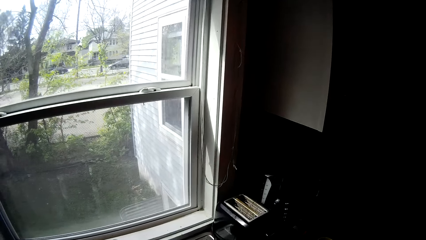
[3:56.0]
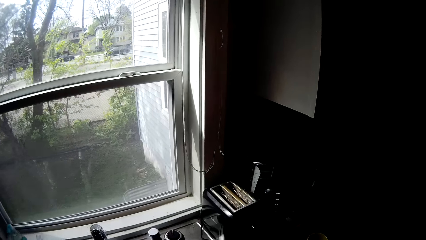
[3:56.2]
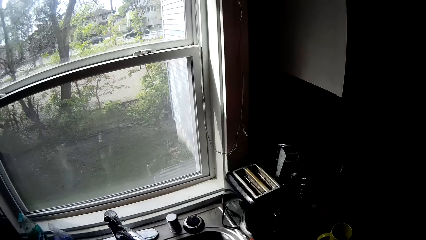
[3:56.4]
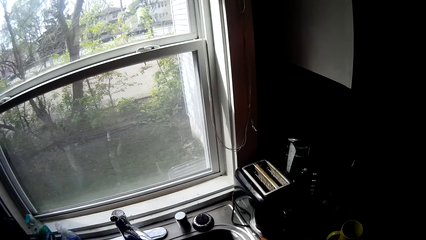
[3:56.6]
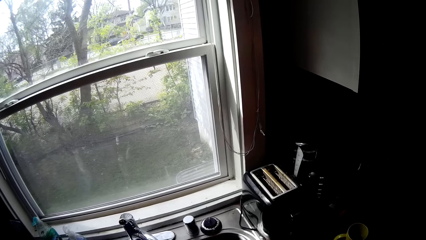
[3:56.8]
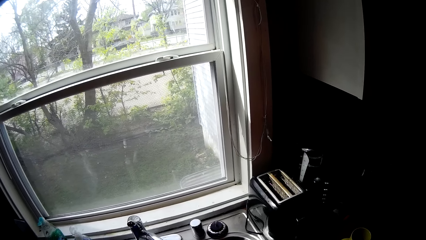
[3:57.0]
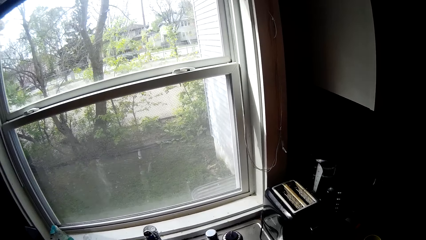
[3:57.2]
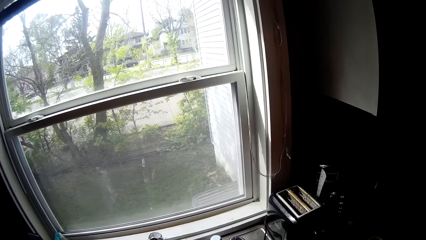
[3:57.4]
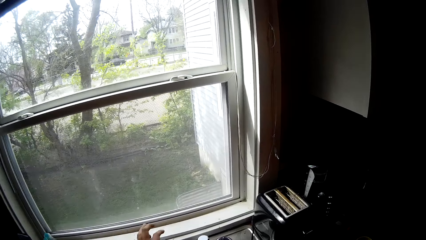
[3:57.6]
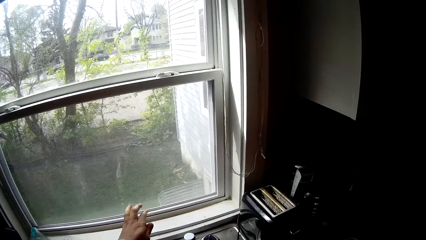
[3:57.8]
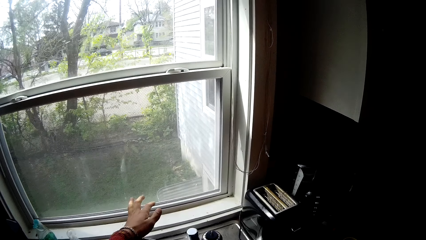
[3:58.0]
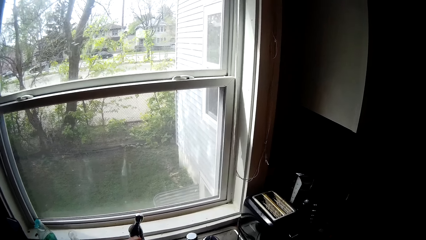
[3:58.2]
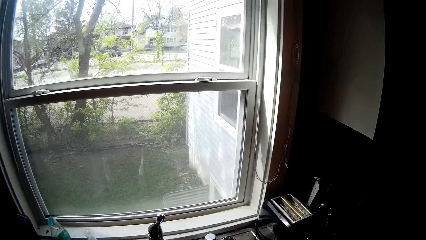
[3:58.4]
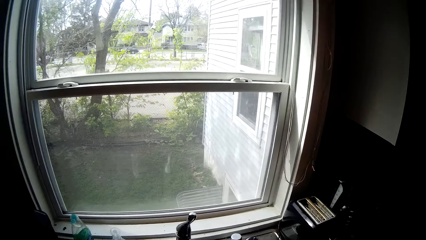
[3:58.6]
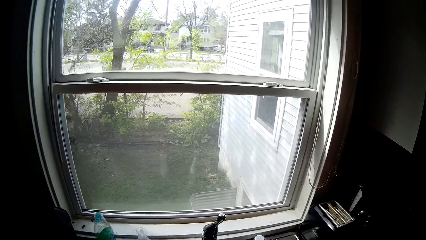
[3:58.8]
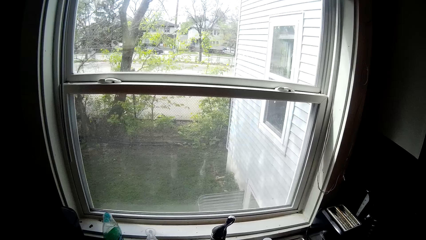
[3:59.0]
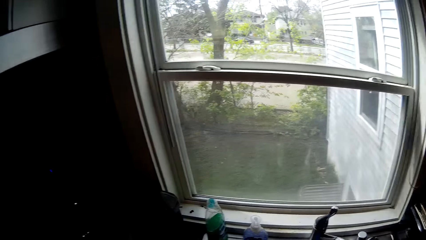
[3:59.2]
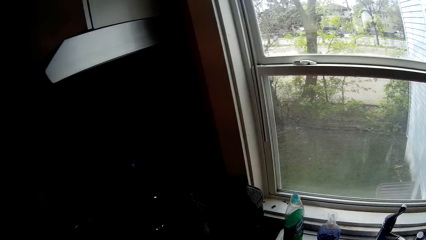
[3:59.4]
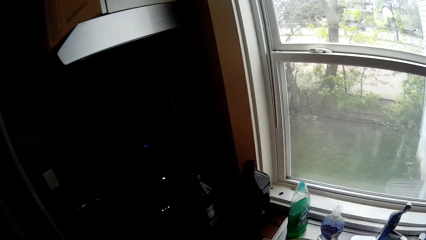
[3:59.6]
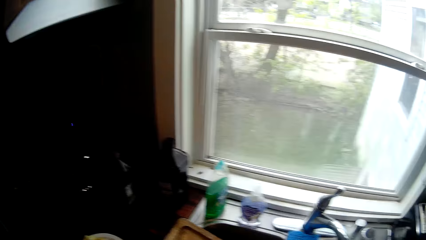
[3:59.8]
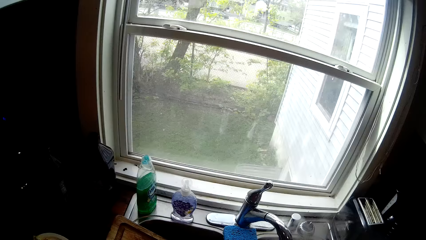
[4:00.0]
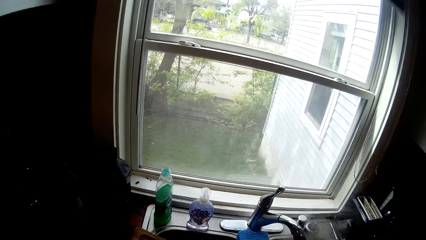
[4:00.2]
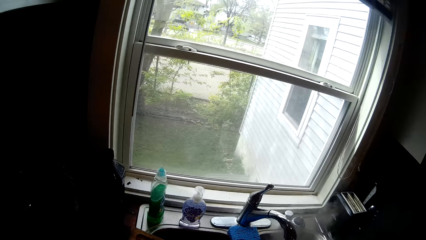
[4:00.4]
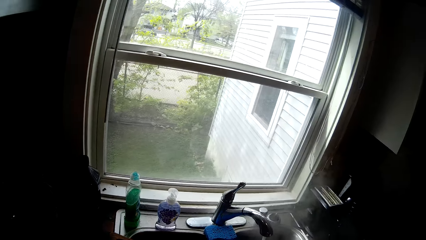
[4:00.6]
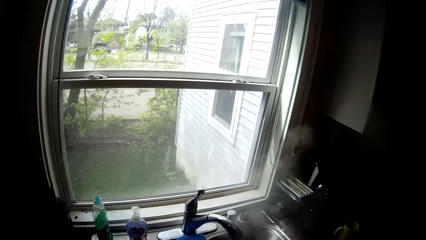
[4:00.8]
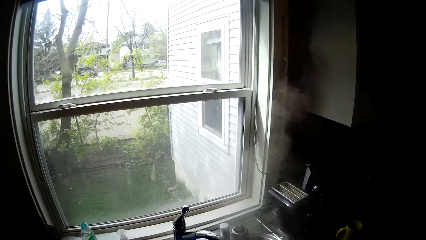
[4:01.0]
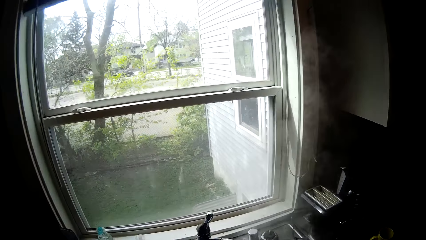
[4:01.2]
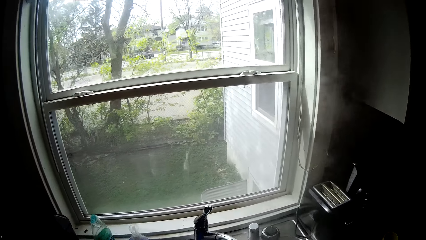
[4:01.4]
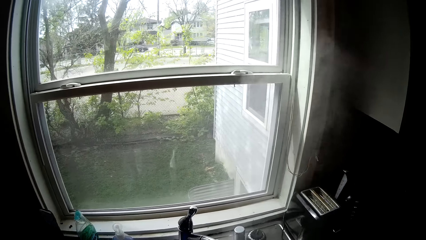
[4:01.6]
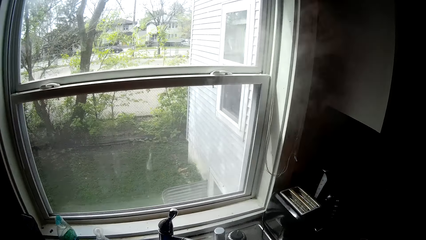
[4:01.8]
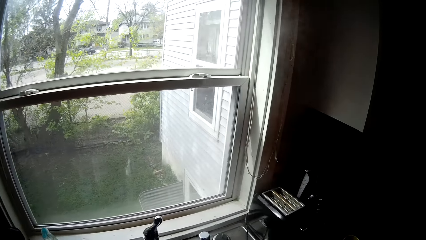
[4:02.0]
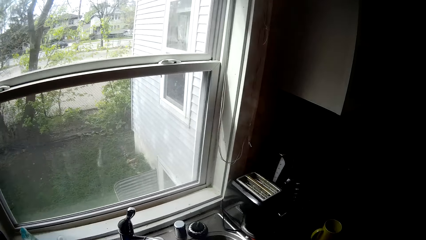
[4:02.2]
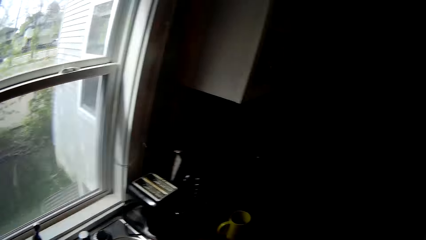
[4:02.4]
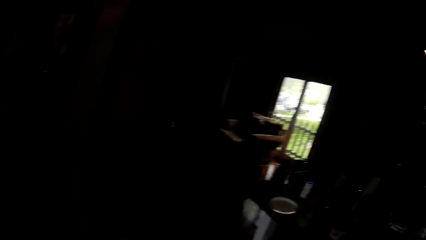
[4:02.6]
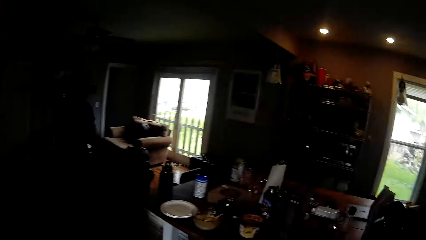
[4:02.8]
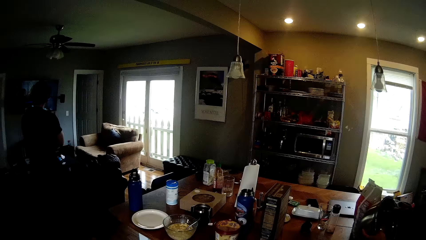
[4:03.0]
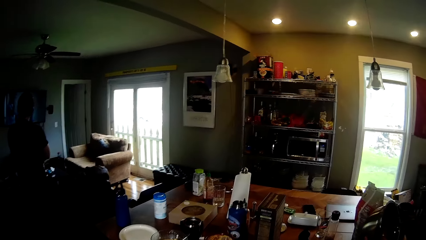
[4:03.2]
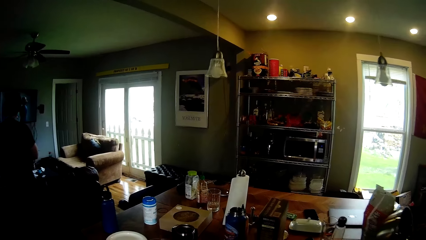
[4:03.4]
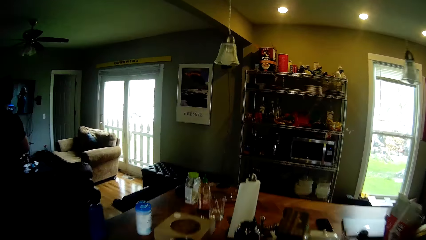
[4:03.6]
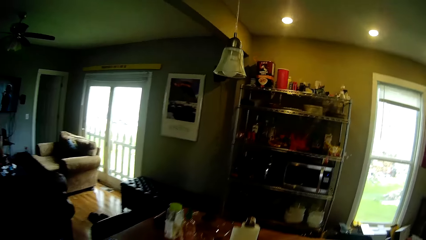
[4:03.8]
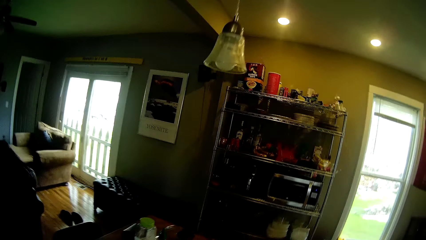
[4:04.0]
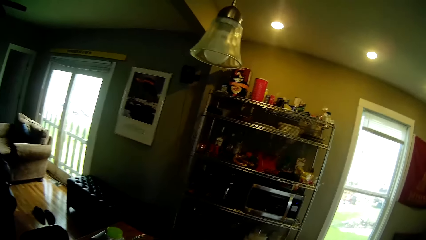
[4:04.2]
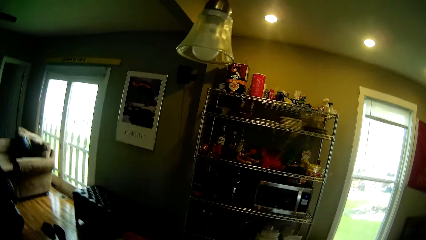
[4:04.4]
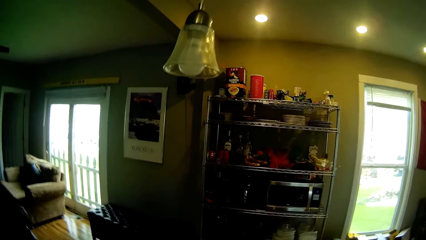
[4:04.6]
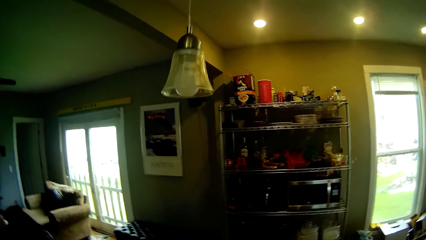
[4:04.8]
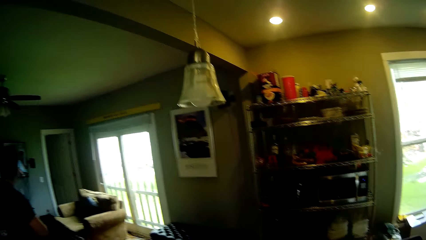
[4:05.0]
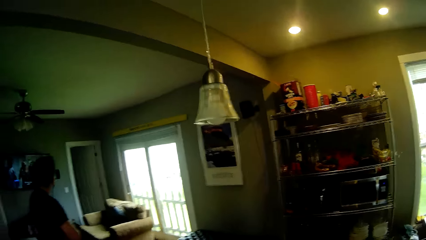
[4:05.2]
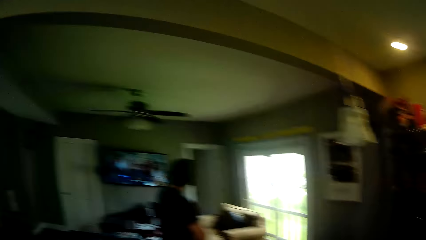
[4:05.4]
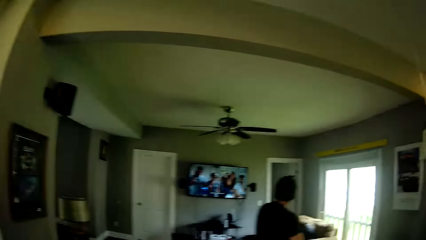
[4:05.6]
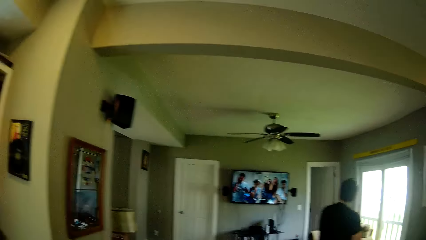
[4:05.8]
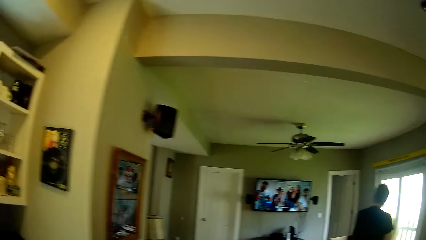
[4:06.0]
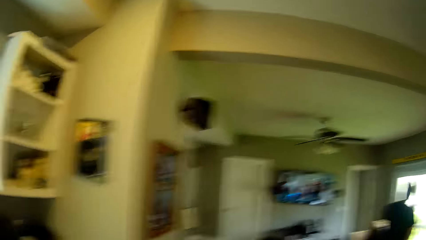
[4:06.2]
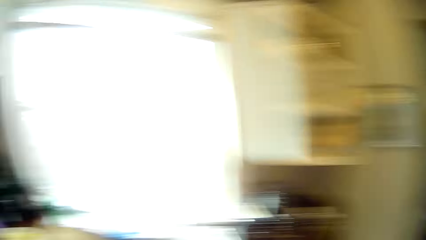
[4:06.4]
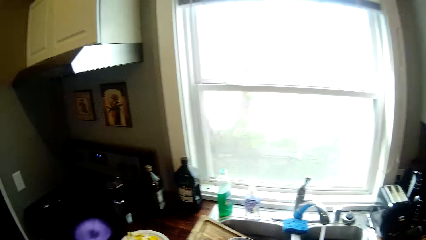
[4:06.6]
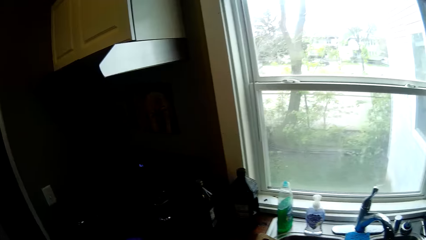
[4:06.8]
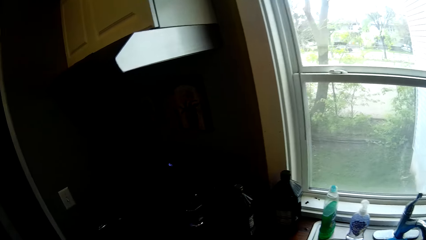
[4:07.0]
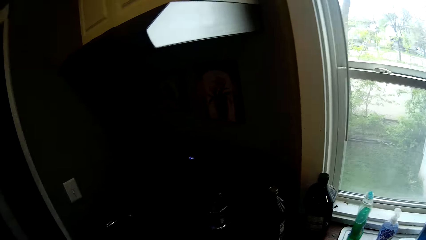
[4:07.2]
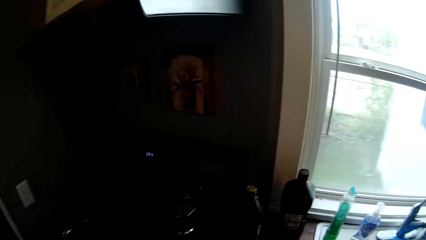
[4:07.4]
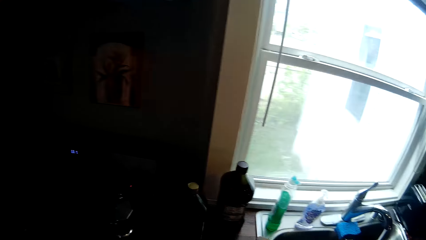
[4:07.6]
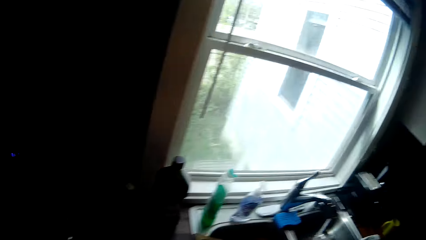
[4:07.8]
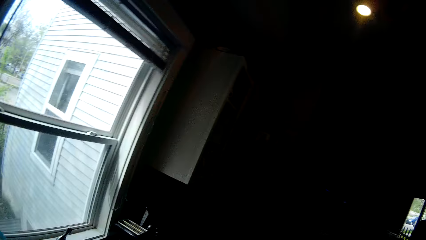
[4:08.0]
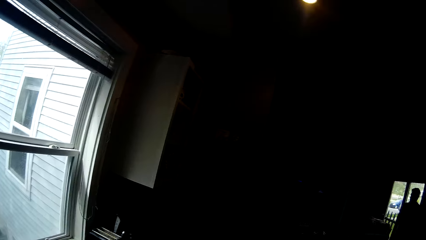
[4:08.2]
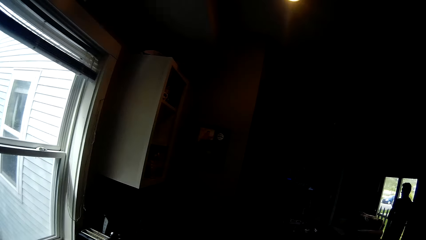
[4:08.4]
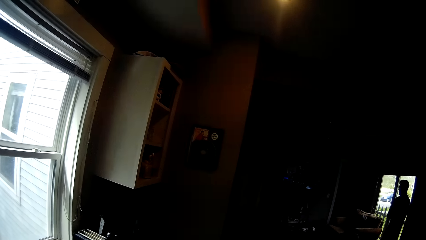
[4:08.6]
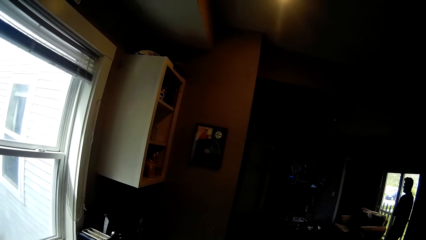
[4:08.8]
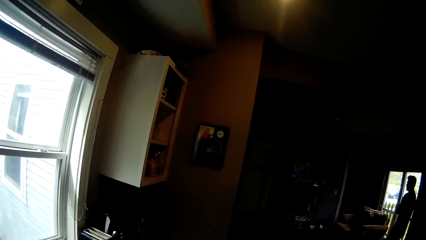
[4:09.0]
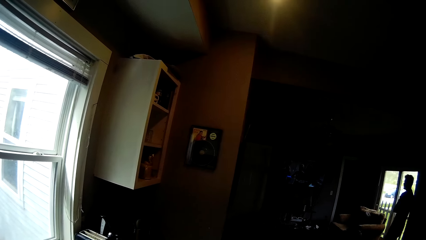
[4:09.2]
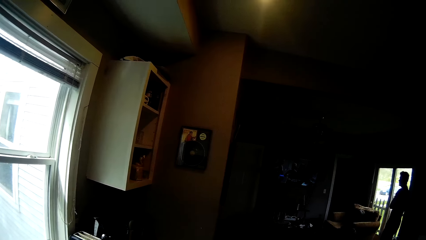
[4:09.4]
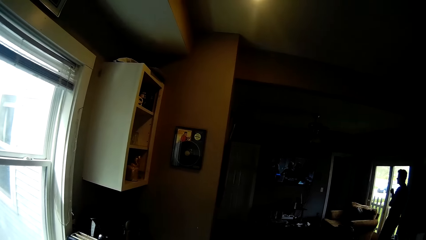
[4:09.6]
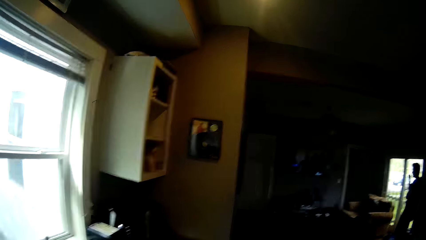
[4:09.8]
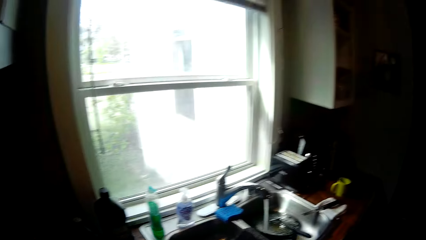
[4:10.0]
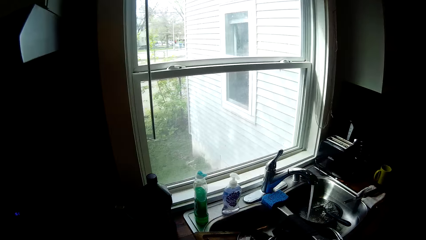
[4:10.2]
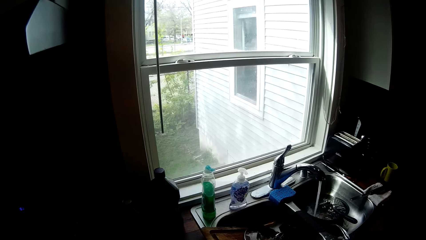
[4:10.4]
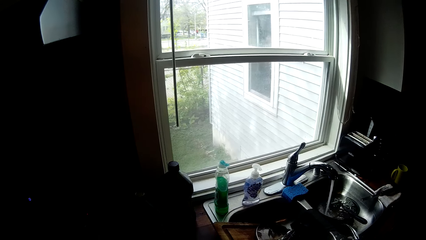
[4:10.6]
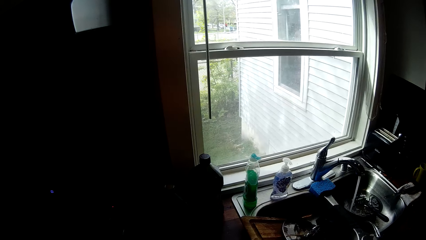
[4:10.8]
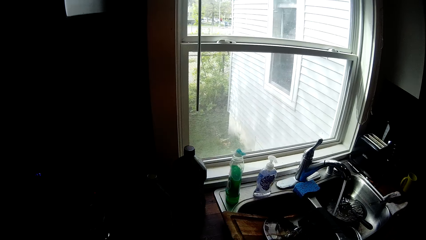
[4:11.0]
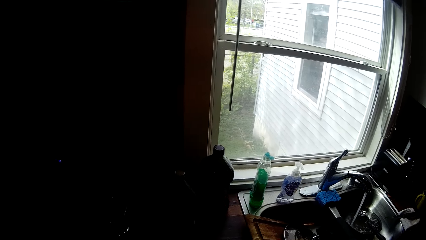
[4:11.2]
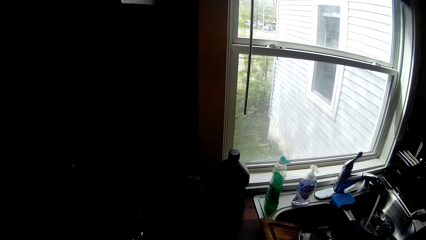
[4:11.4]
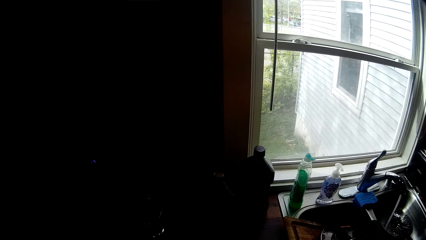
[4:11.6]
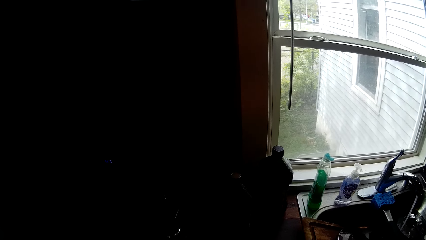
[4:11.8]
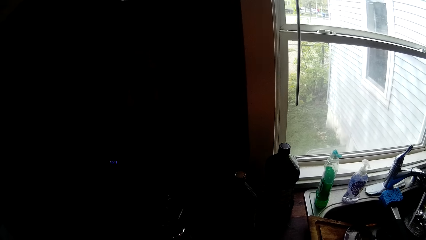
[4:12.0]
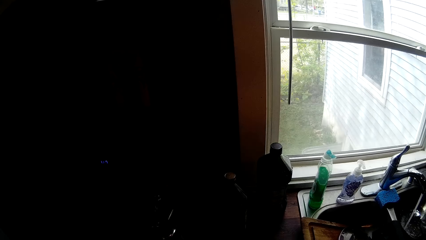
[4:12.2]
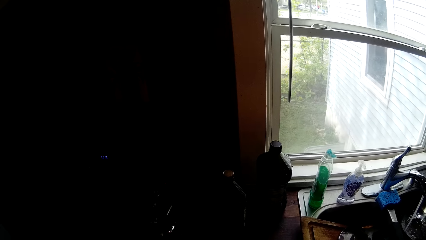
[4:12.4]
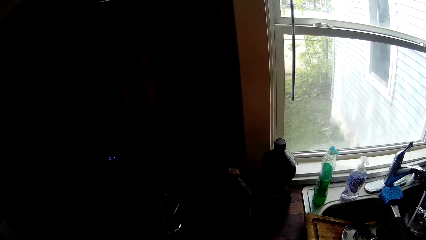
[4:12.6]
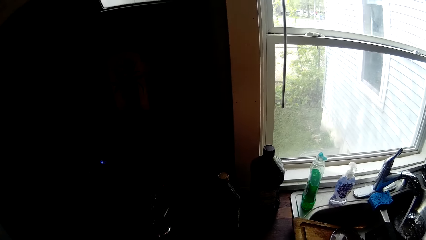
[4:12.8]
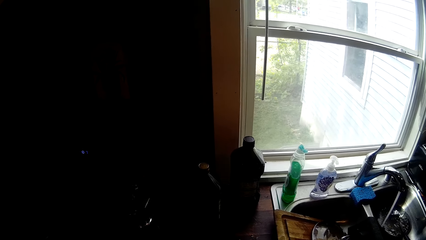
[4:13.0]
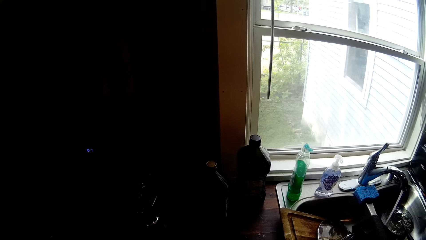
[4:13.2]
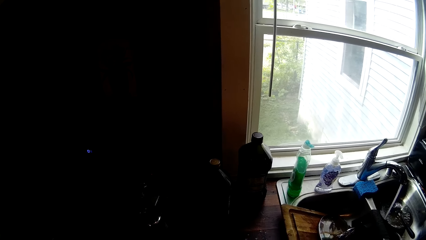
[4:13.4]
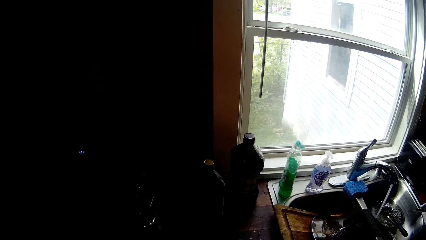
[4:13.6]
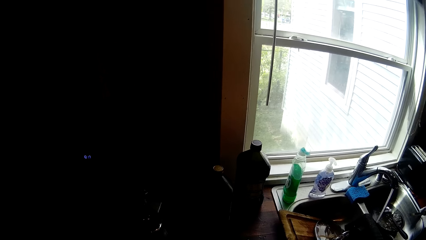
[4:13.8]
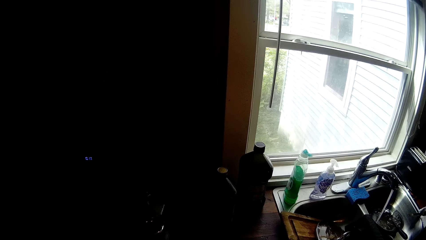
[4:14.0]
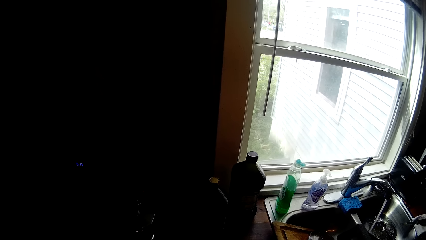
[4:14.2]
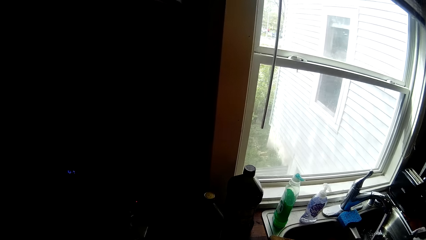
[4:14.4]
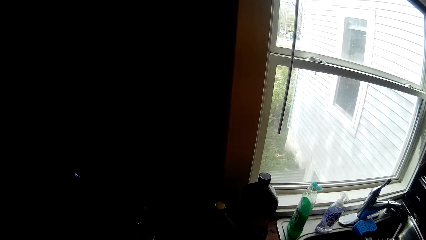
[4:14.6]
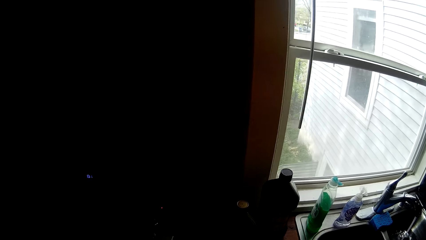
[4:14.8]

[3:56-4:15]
The camera wearer opens the tap with his left hand. A man looks at the television. The camera wearer walks around. The man looks at the television. Another man touches his face with his right hand.
